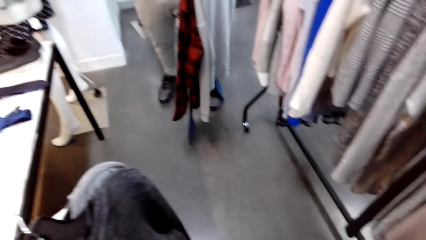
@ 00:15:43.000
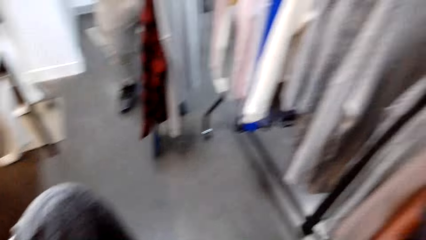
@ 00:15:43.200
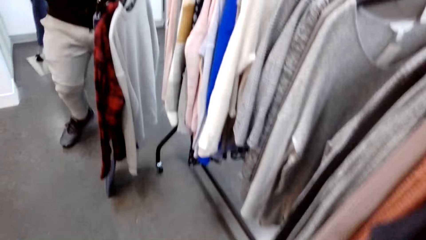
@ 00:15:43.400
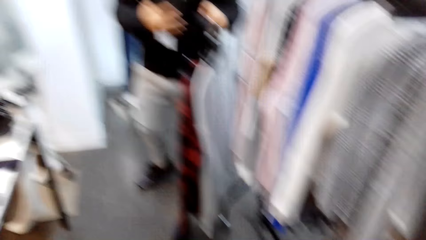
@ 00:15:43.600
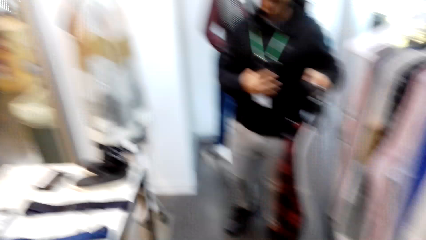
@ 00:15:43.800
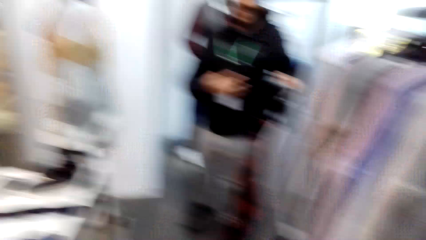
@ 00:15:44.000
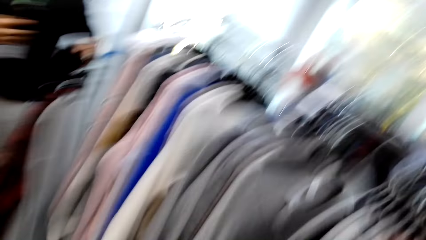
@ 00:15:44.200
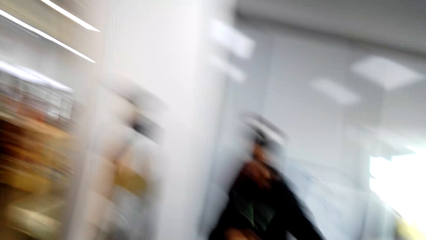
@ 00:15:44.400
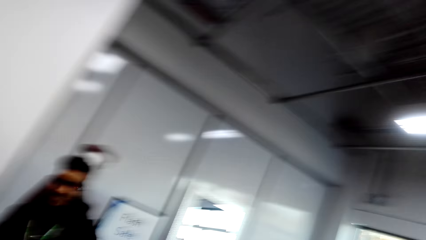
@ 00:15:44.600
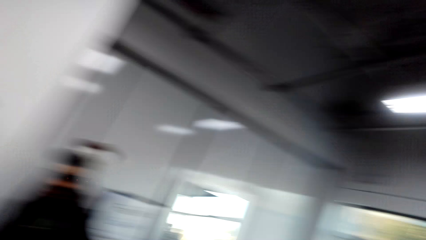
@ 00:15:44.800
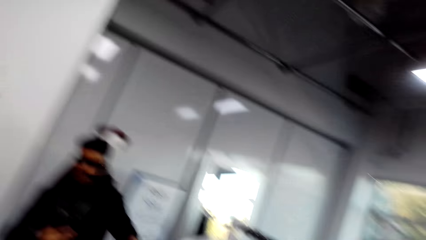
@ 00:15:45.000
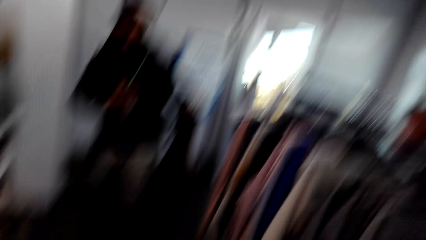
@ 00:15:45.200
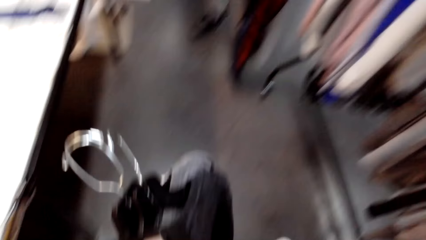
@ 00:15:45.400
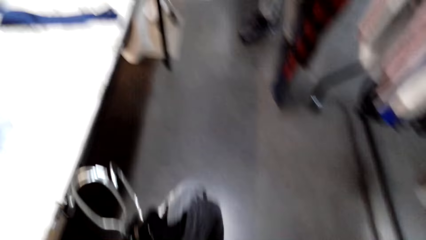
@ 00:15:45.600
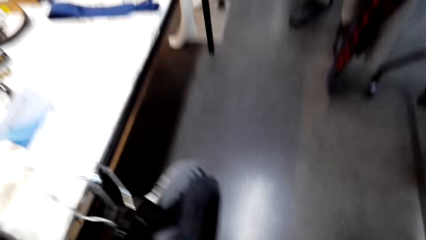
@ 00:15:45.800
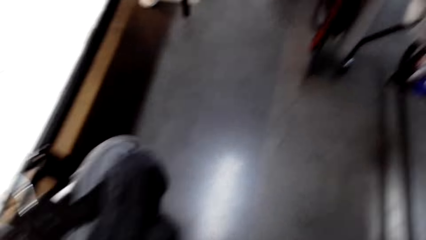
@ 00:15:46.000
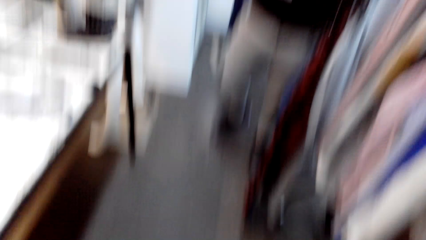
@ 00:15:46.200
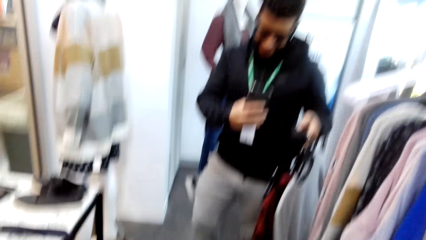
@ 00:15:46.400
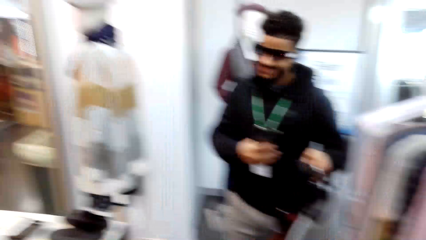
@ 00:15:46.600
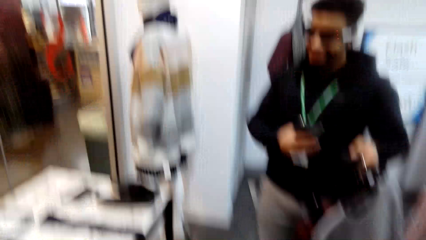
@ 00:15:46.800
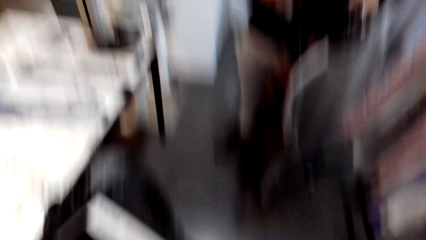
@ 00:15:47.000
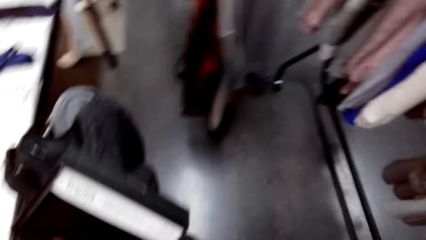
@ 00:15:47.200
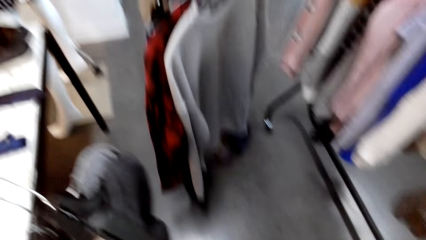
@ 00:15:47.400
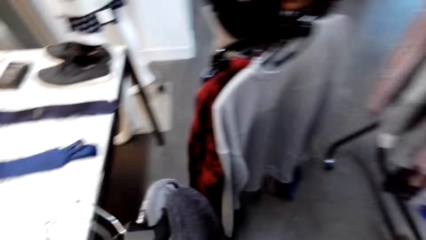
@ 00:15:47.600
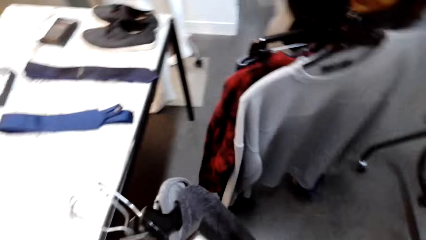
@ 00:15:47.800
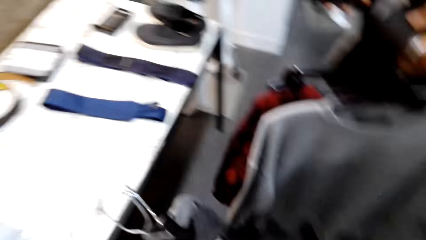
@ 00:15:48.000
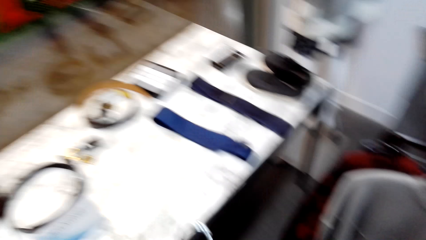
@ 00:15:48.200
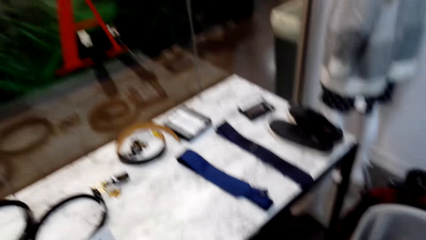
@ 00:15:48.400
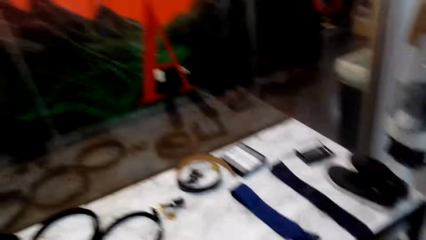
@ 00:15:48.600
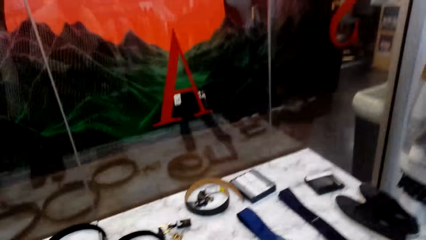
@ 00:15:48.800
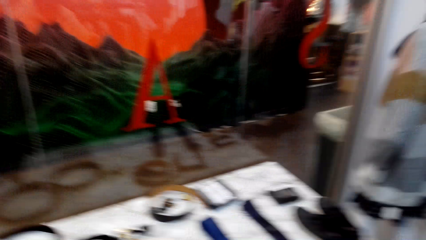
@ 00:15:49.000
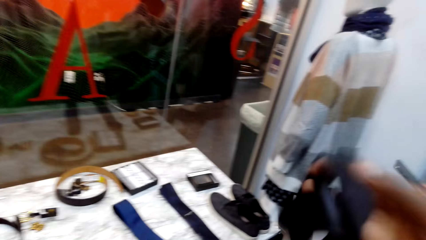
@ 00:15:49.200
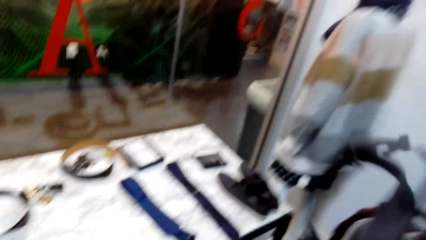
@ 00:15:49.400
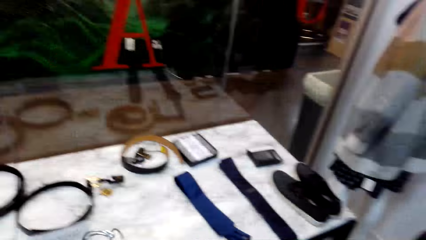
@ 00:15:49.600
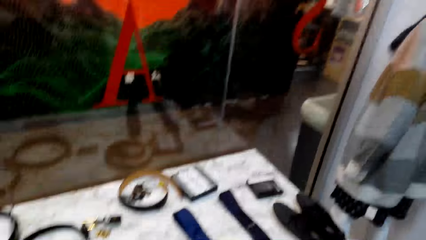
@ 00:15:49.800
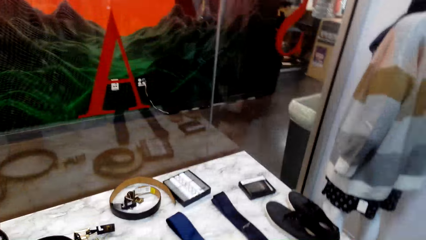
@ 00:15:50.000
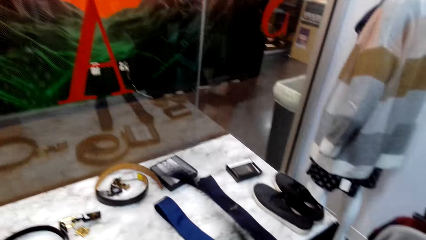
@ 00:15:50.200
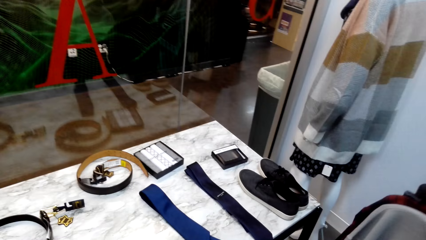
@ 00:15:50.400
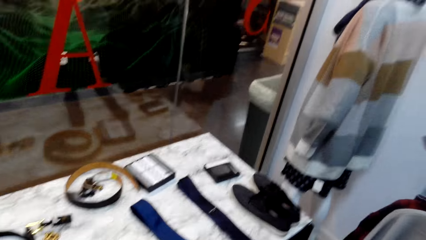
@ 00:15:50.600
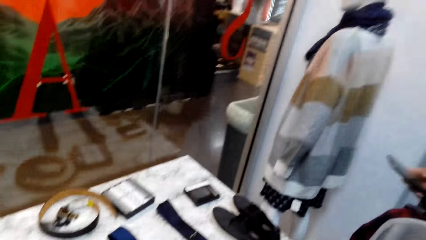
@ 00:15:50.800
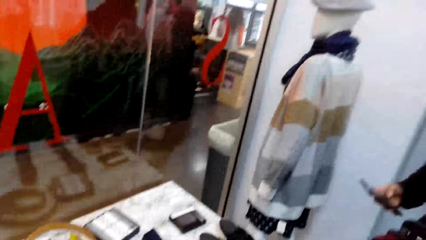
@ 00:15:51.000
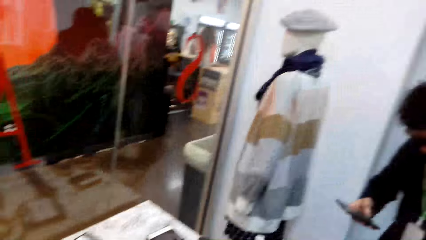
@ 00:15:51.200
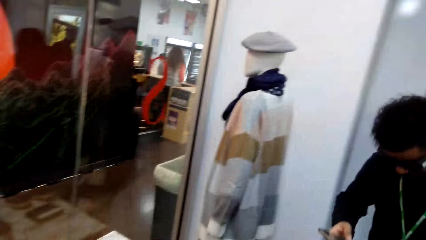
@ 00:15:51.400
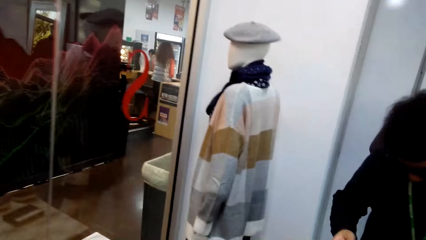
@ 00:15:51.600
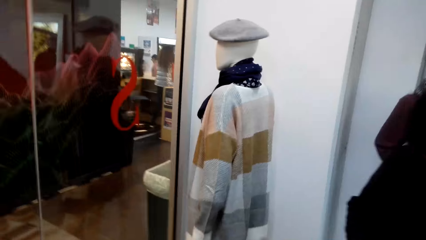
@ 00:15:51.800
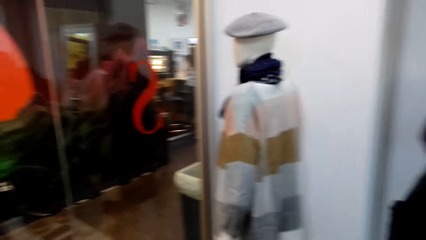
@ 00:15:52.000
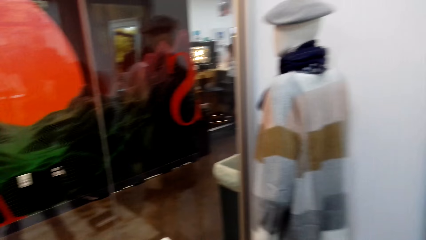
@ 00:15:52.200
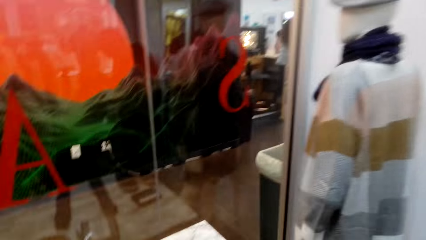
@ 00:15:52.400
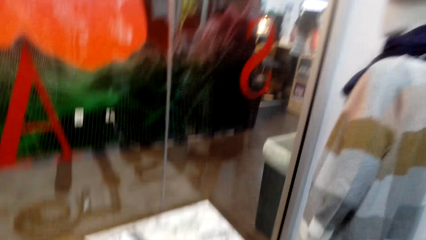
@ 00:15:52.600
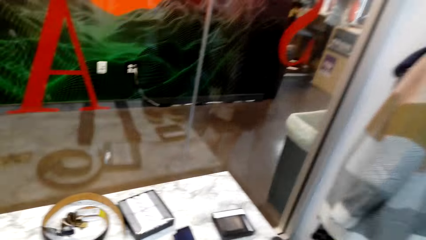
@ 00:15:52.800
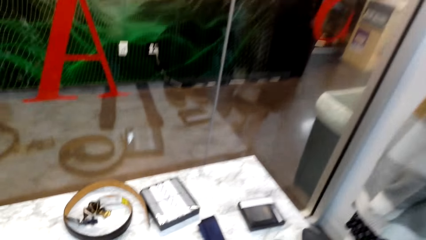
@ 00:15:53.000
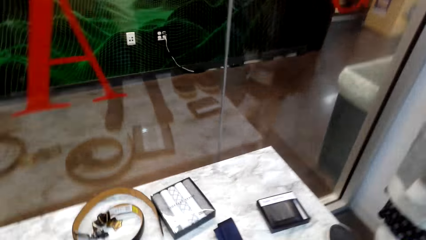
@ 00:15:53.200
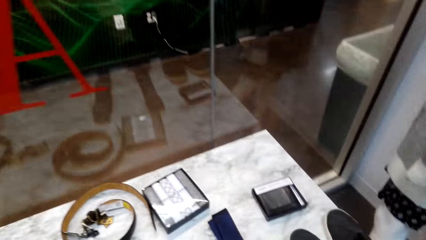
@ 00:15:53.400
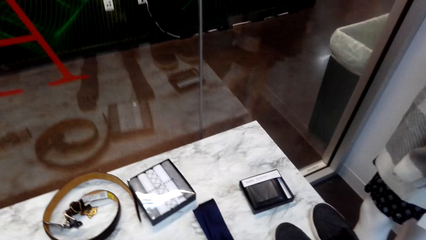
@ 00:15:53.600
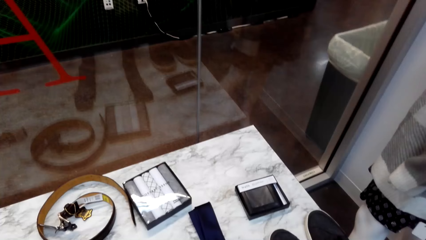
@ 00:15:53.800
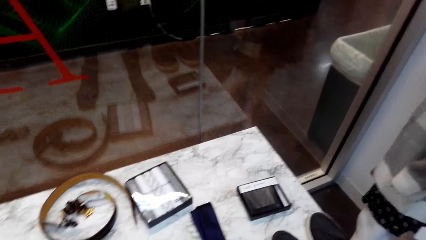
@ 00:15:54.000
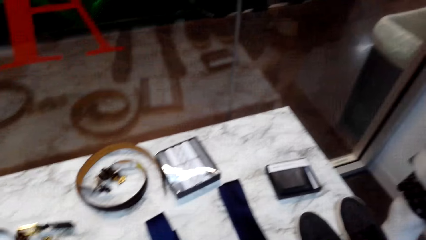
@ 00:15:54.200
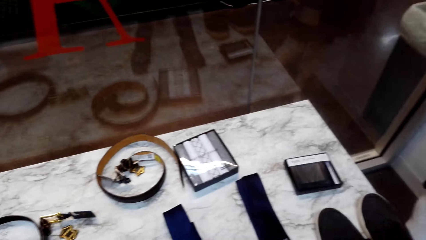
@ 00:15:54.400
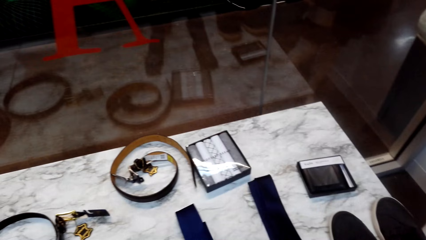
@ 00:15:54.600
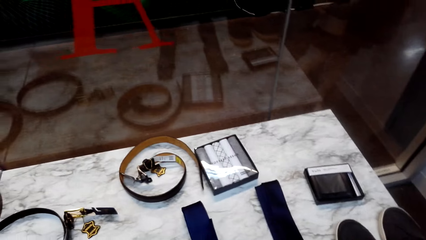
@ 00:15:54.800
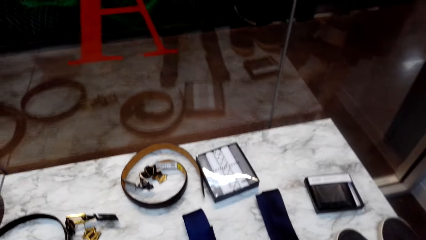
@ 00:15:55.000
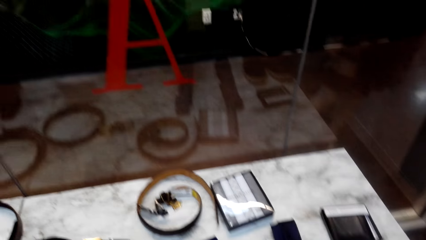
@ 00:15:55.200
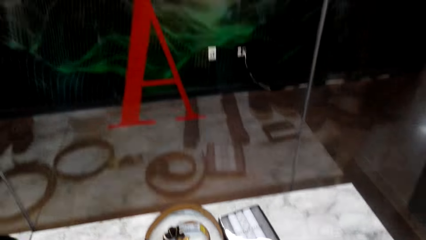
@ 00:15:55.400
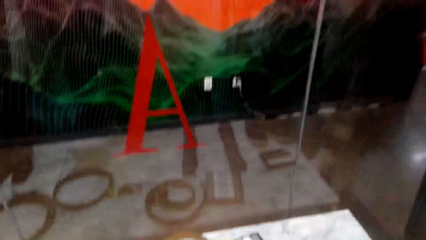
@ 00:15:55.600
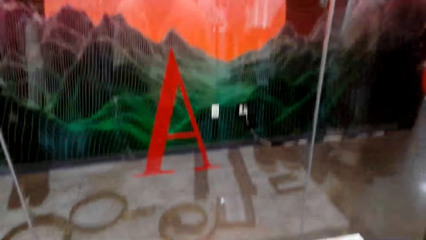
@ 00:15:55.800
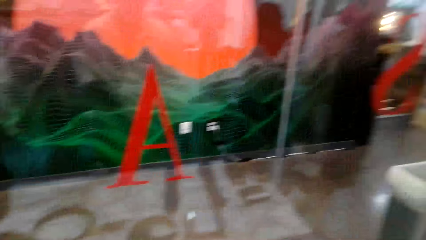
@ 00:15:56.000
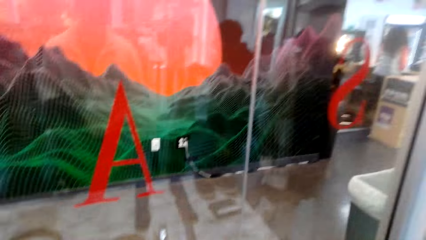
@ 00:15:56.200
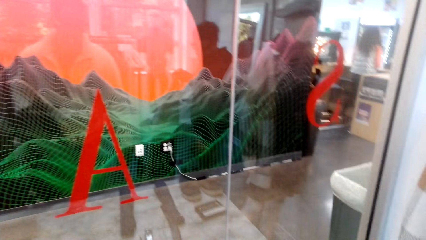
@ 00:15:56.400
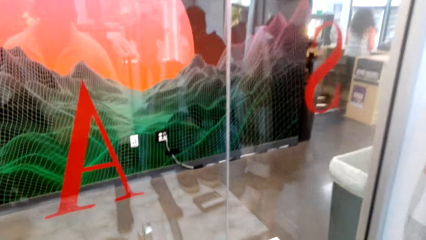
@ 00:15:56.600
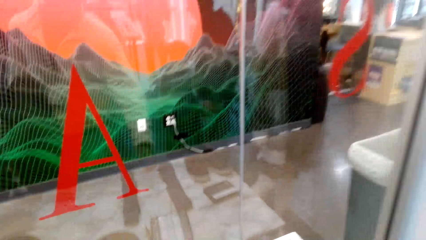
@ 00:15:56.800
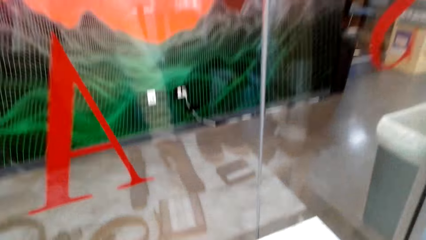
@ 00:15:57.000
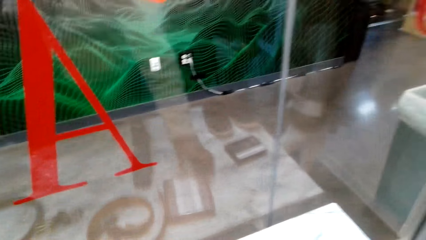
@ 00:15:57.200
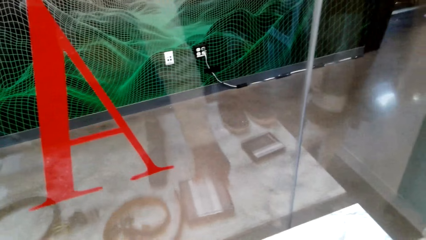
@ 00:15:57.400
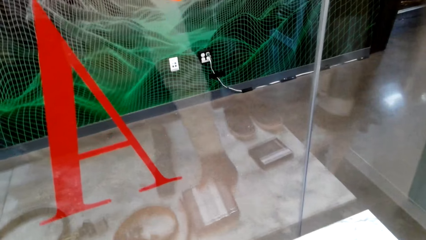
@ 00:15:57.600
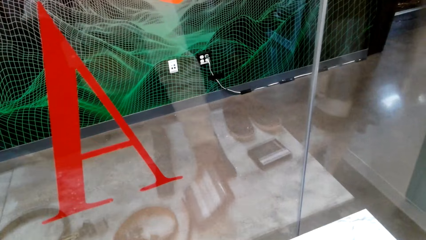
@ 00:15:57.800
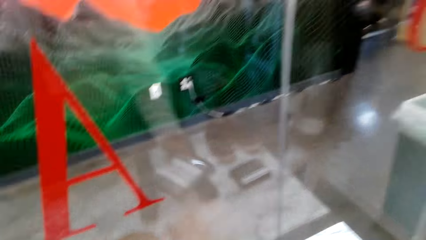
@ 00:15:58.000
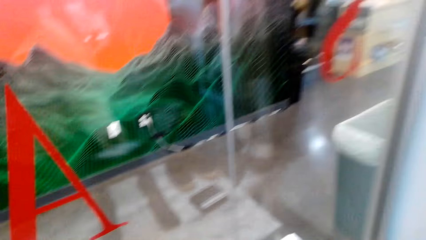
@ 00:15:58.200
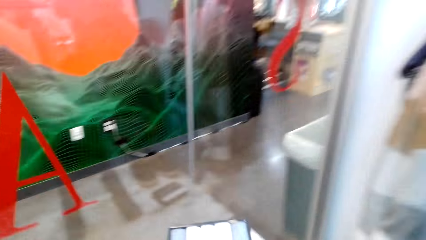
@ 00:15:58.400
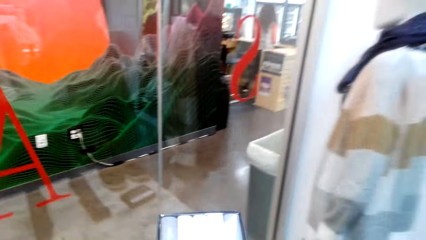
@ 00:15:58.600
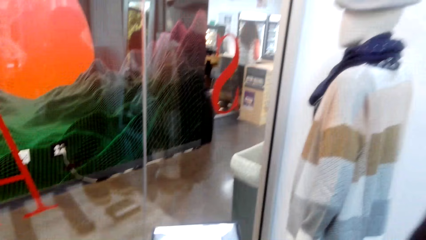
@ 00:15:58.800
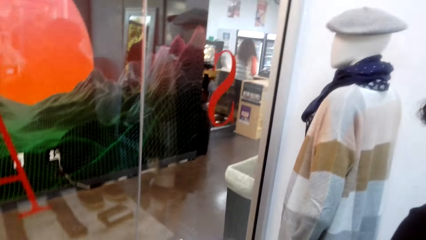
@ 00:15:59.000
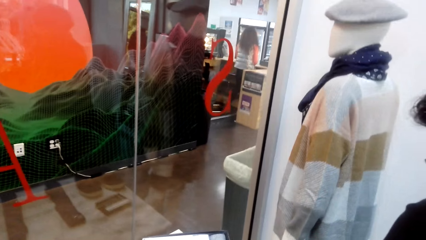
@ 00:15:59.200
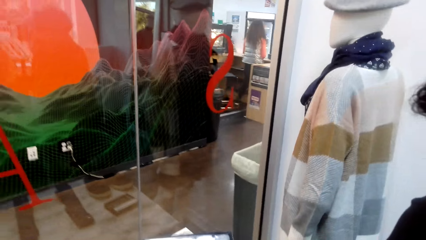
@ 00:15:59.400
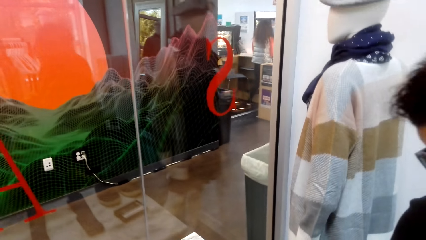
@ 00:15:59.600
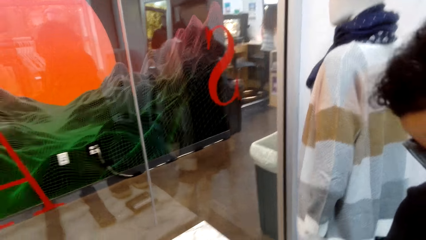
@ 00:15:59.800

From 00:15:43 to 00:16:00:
The camera wearer turns around the shop. They look around the room. The man holds clothes. The camera wearer looks around the shop.
